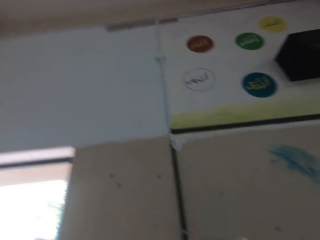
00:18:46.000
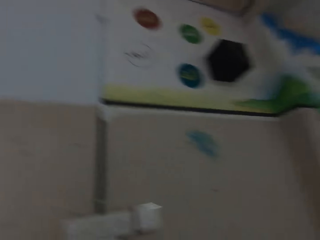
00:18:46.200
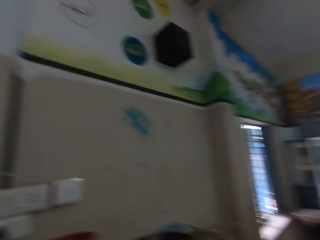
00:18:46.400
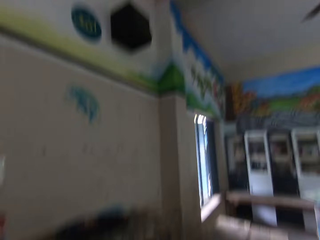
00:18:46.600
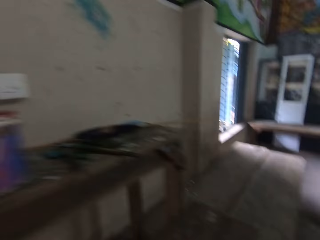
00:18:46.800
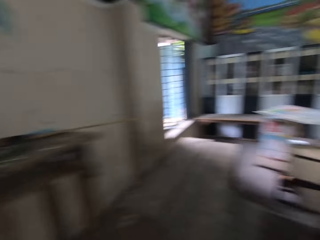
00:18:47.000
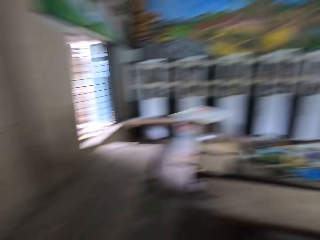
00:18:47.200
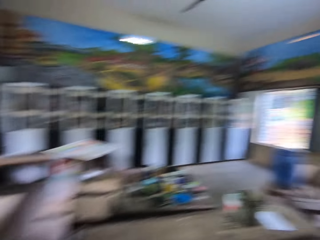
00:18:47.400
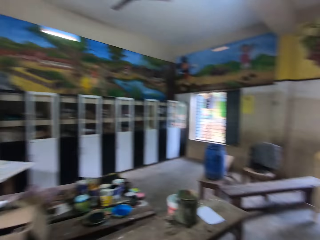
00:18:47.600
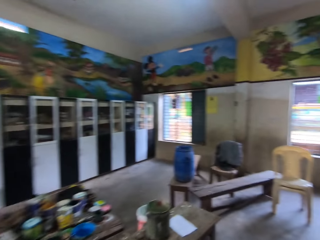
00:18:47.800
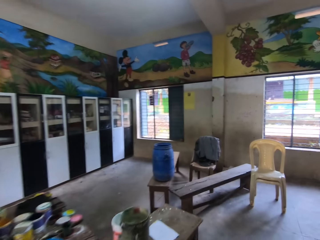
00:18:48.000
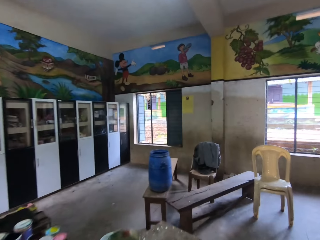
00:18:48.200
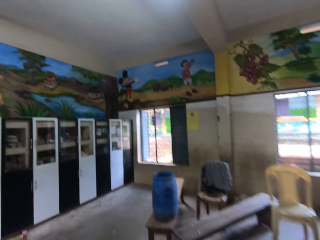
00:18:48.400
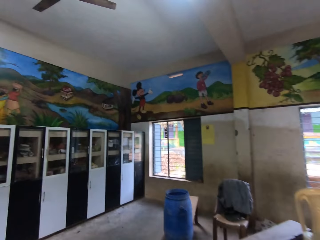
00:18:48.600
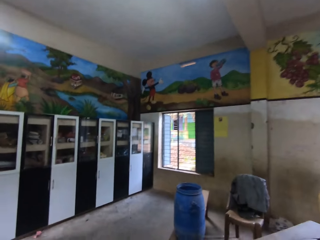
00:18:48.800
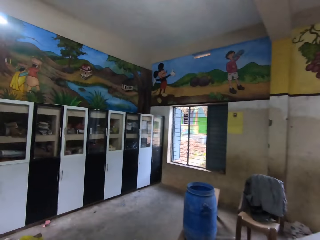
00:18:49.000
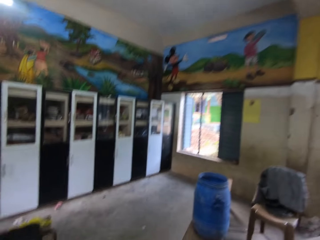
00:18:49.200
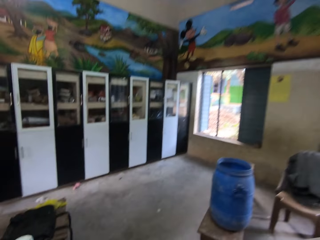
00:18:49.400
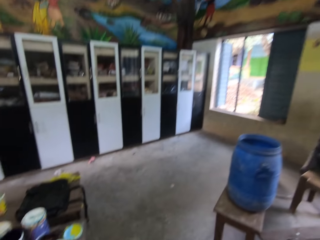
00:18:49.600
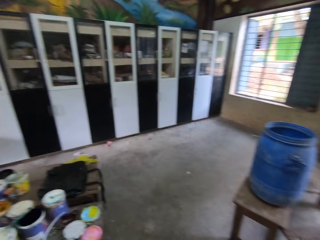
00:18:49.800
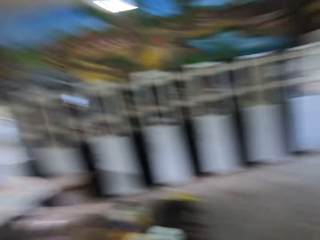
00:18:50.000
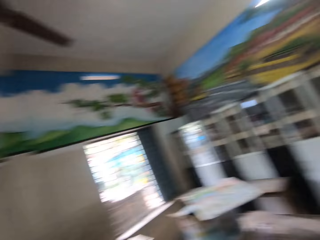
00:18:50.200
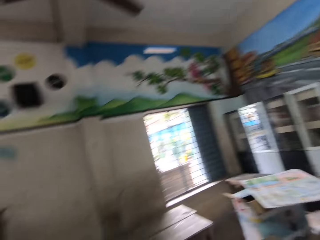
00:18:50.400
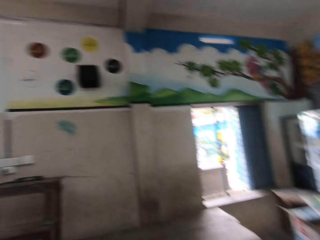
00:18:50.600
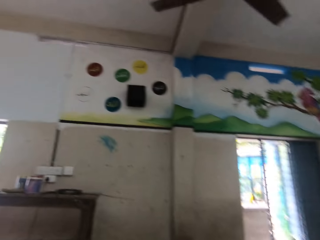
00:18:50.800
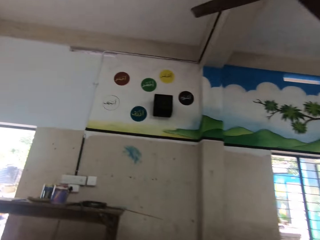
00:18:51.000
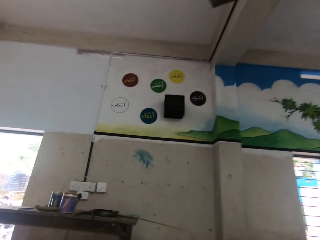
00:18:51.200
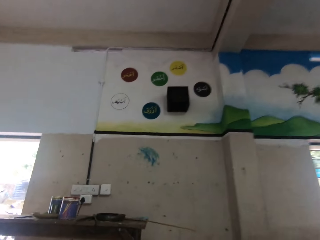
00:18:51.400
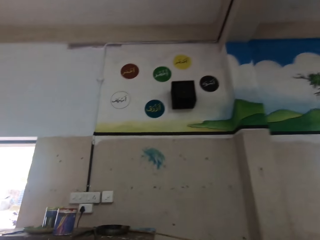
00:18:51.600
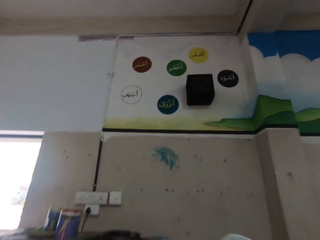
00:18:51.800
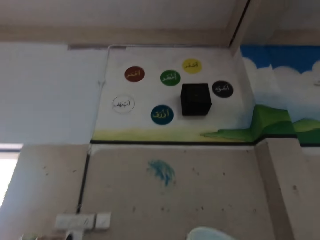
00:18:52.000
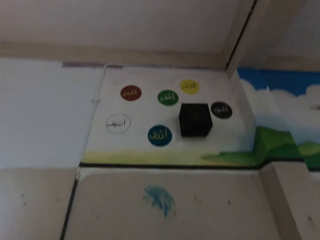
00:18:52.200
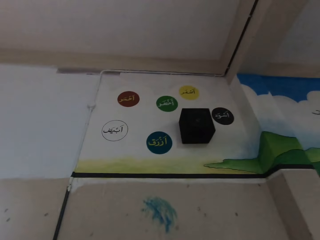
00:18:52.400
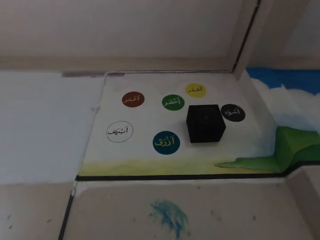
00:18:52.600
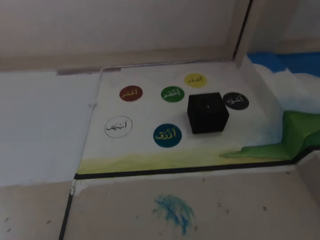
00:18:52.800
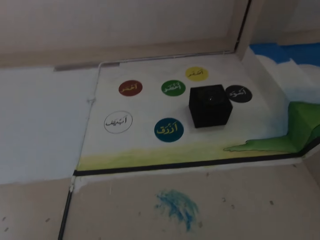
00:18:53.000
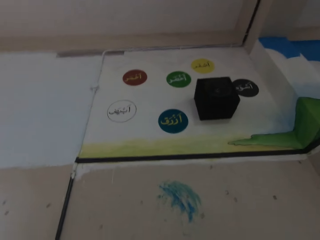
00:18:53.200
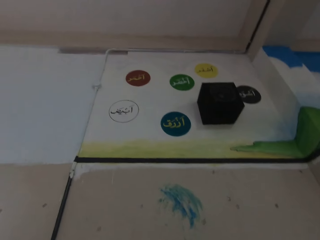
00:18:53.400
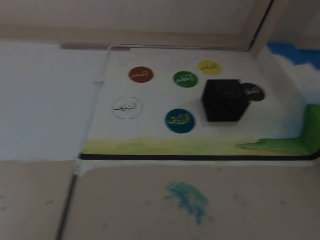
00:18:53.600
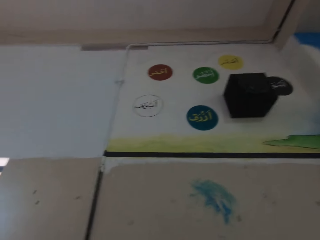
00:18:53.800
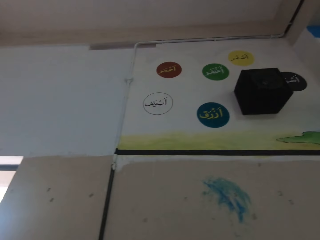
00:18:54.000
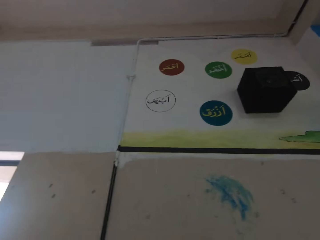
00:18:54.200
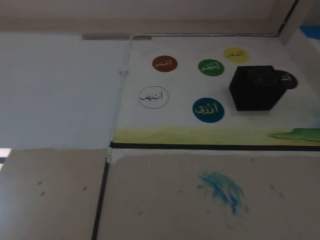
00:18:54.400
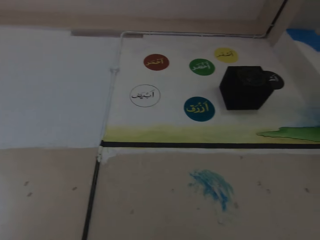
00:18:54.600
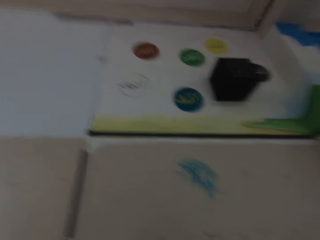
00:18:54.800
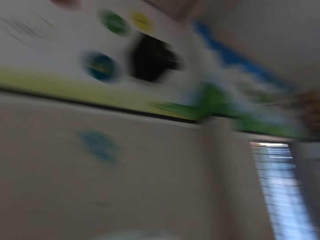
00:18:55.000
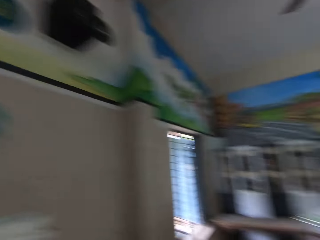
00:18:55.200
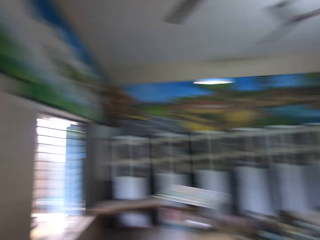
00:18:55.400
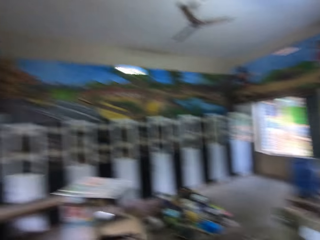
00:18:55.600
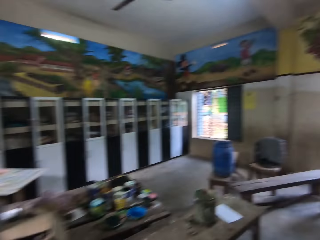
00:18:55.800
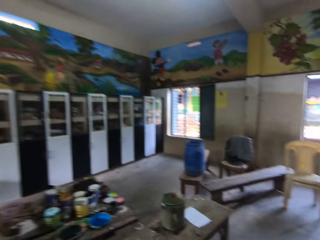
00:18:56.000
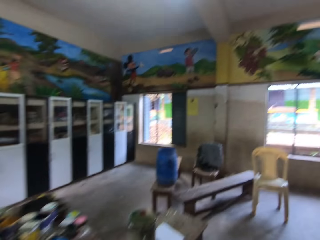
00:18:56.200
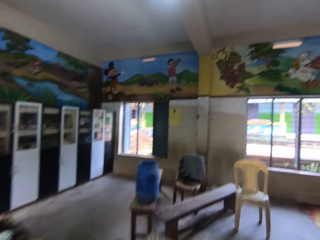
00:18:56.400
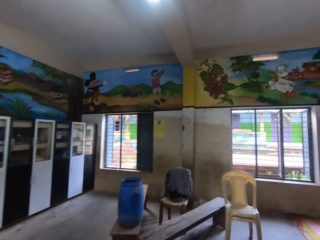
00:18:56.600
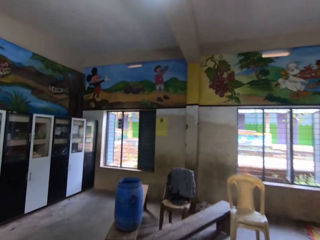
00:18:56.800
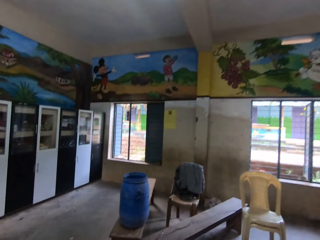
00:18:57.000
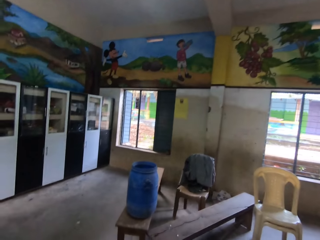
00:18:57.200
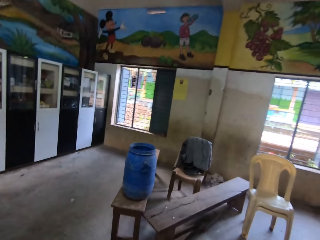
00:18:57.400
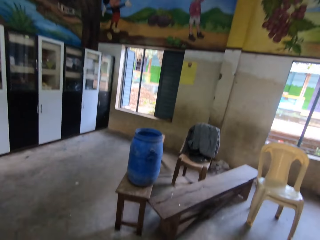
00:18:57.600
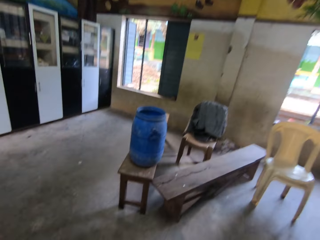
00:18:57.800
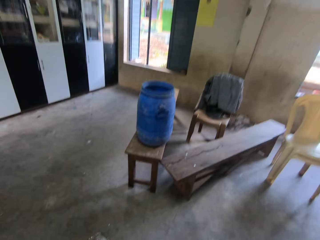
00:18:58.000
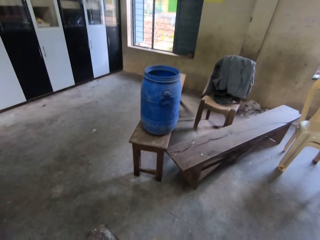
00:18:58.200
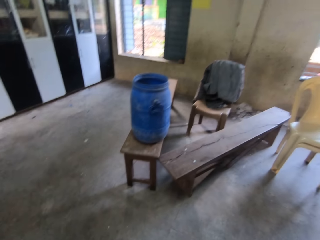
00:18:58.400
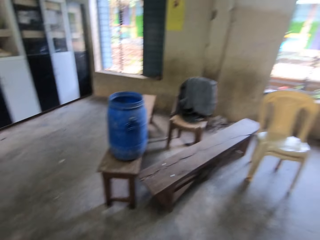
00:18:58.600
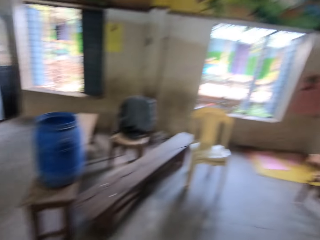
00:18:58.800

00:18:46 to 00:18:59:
The camera wearer looks through the door. He walks around the classroom. He looks through the windows. He holds a paint bucket with his right hand and drops the paint bucket on a work bench with his right hand. He looks at something. He walks around the classroom.

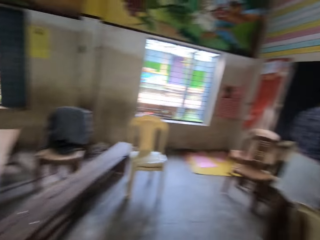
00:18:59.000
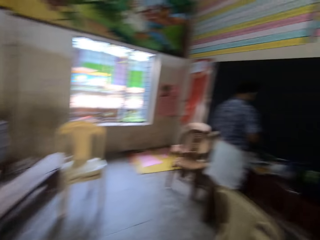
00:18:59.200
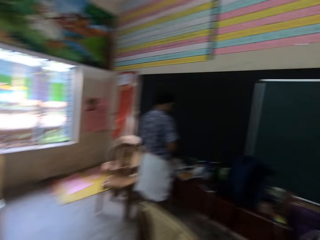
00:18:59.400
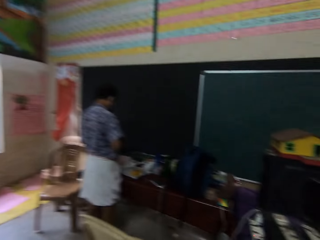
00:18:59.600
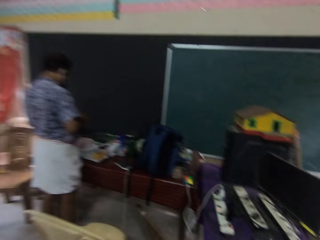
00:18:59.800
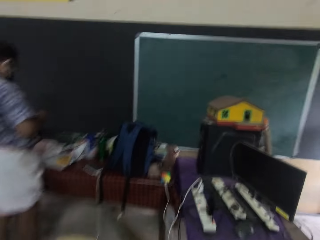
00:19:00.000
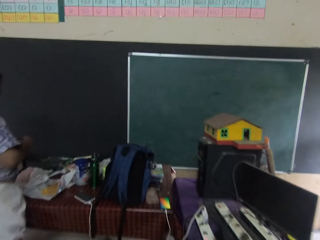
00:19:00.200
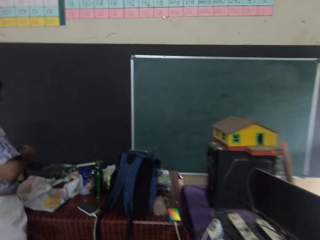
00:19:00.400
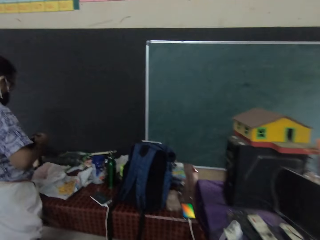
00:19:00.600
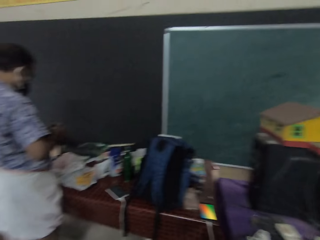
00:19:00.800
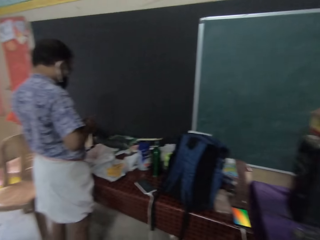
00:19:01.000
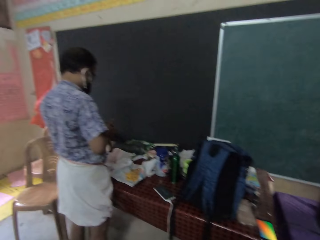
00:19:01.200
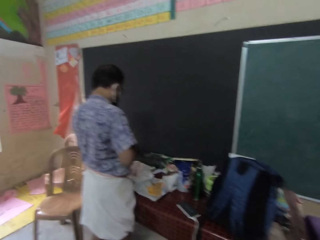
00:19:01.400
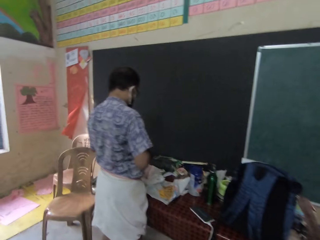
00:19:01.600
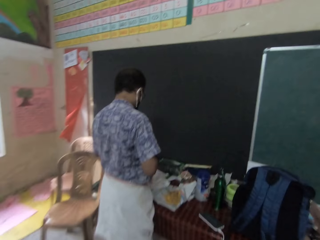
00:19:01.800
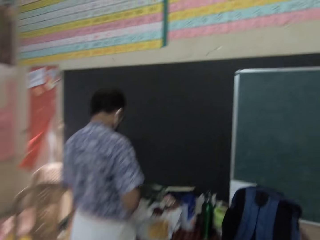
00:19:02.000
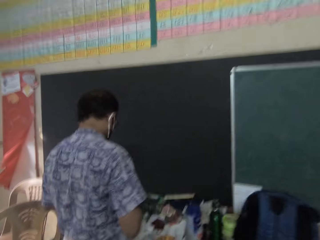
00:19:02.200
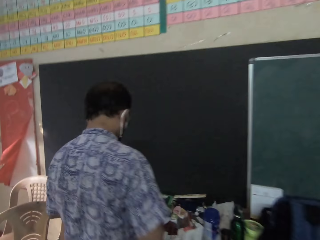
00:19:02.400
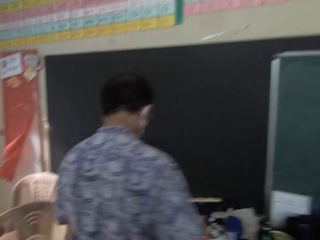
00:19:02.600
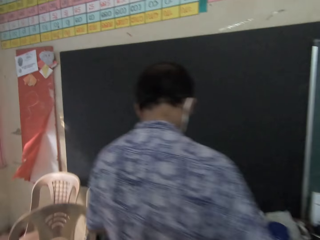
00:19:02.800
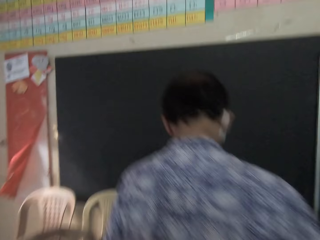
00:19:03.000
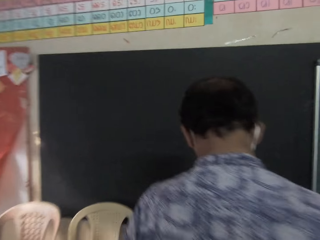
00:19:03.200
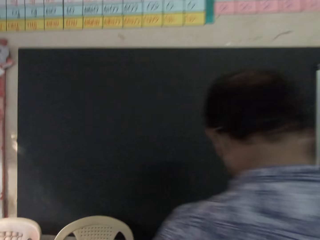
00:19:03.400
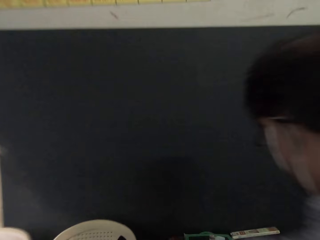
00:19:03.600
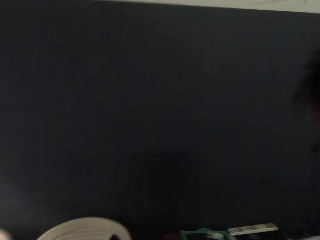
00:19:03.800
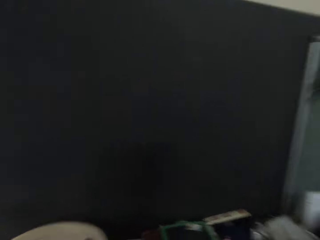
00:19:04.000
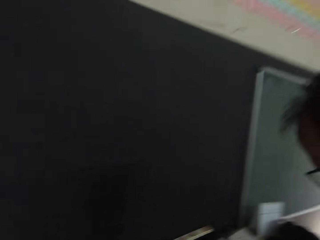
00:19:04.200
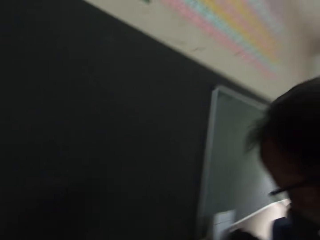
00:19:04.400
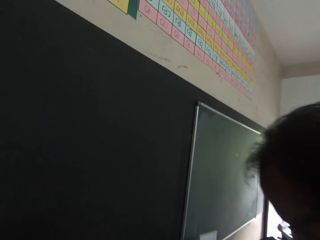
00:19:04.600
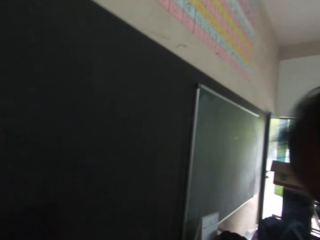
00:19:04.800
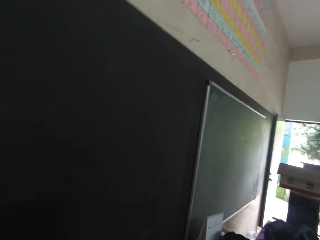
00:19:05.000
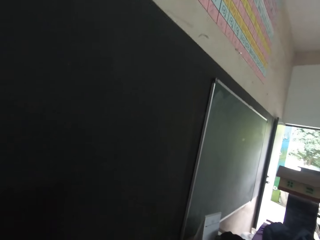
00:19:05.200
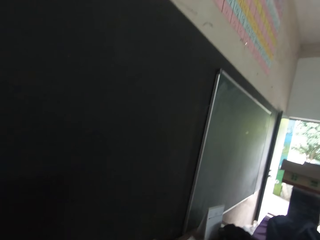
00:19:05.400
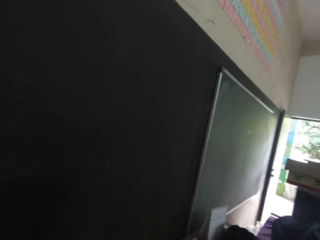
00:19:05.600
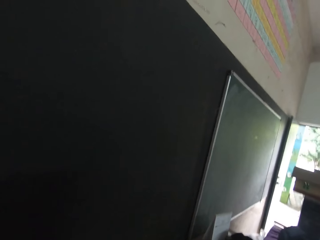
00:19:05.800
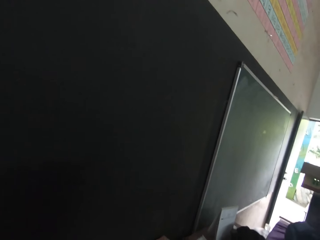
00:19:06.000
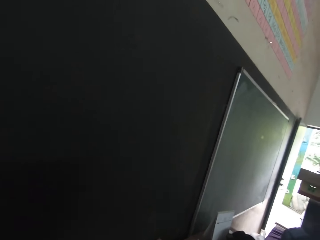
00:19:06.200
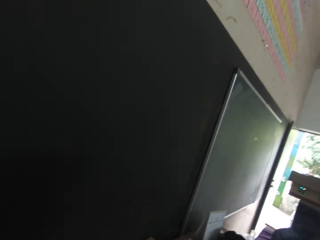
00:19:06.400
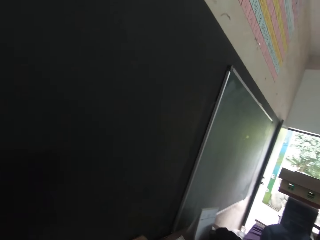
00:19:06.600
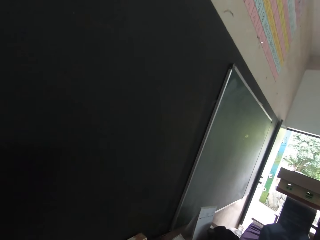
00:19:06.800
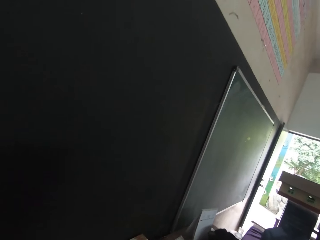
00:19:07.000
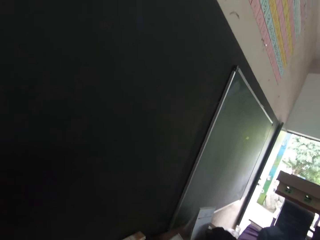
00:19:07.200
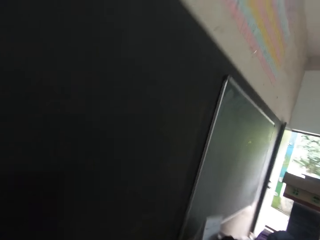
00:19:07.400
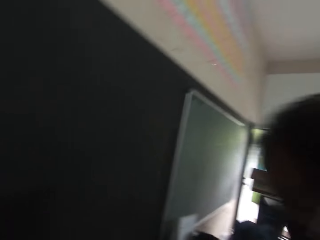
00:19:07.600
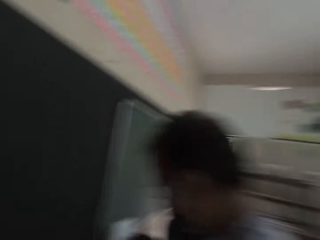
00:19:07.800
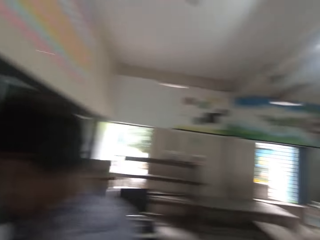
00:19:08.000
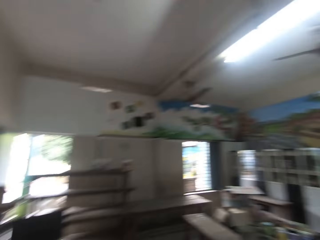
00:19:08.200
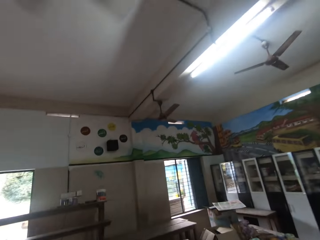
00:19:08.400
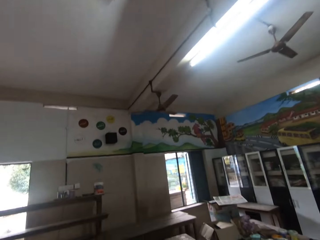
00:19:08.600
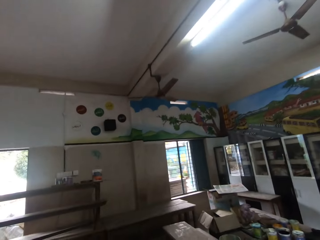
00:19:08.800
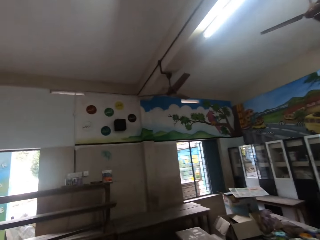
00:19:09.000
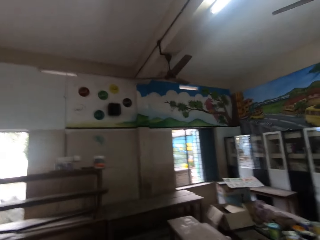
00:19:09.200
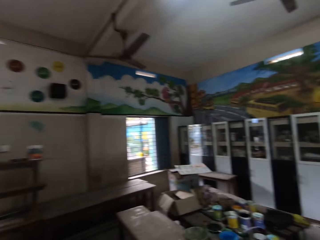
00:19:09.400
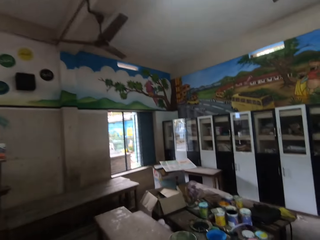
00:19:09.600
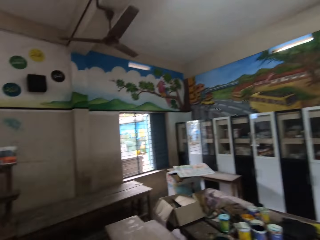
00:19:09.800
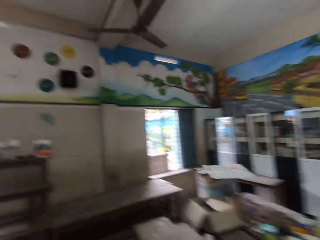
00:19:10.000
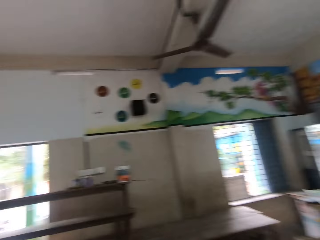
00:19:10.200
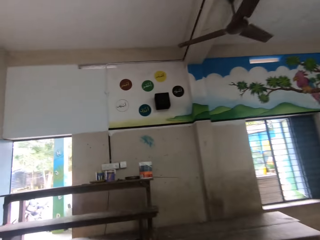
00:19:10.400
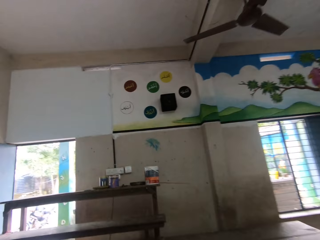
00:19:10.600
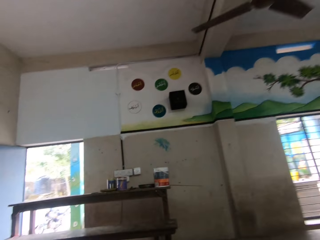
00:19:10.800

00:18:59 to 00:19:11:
The camera wearer looks at a man. The man holds a rope with both hands. The camera wearer looks at the blackboard. They look at the charts on the wall. They look through the door. The man sings. The camera wearer looks at the fans on the roof.
